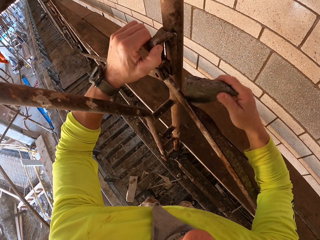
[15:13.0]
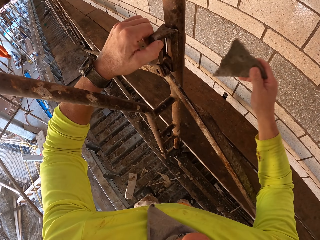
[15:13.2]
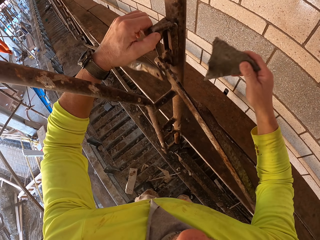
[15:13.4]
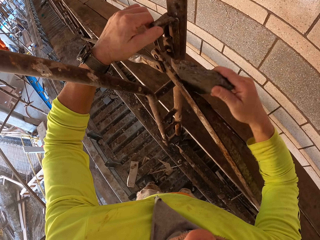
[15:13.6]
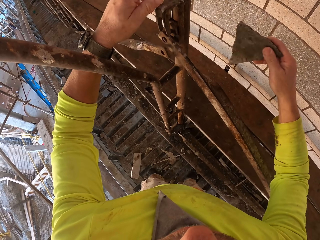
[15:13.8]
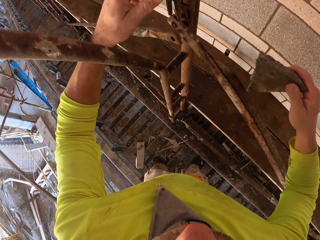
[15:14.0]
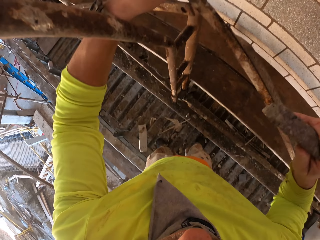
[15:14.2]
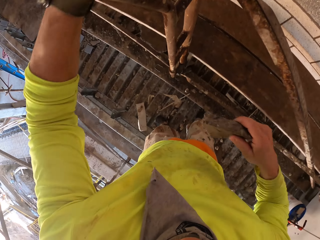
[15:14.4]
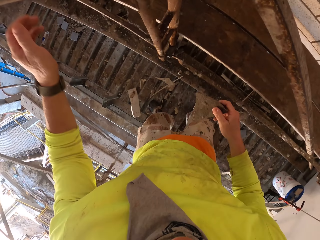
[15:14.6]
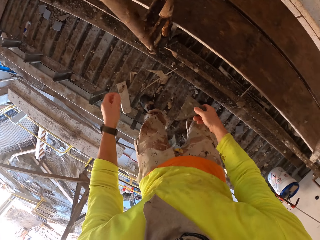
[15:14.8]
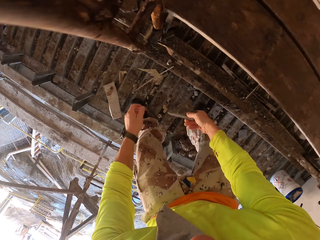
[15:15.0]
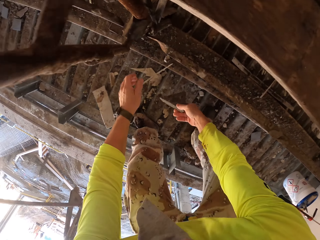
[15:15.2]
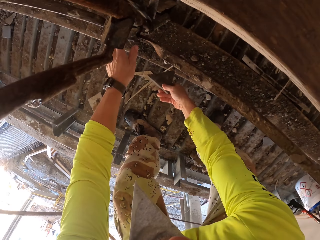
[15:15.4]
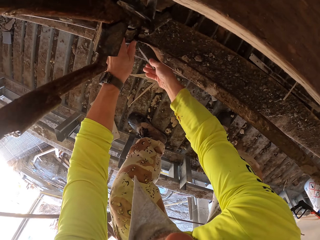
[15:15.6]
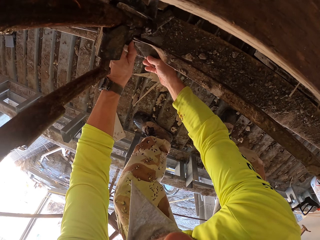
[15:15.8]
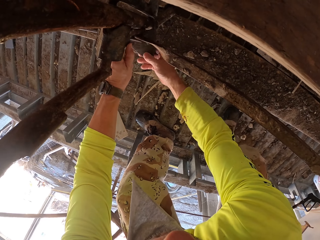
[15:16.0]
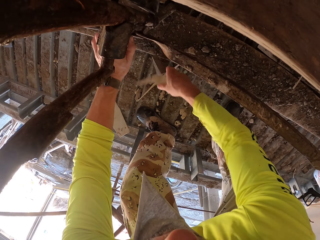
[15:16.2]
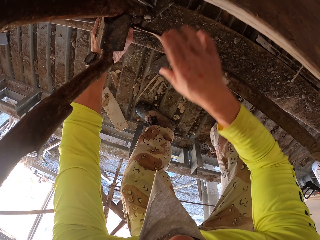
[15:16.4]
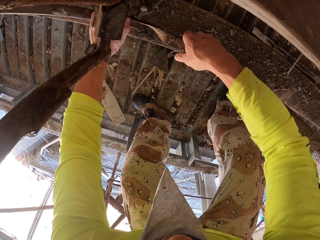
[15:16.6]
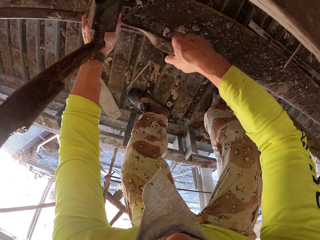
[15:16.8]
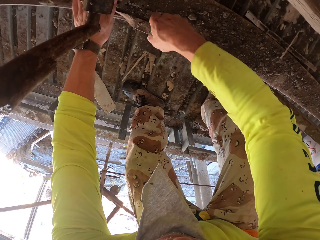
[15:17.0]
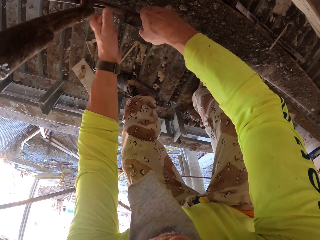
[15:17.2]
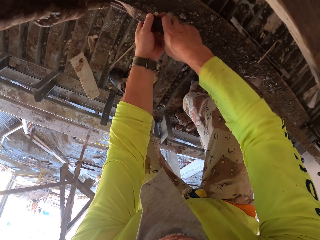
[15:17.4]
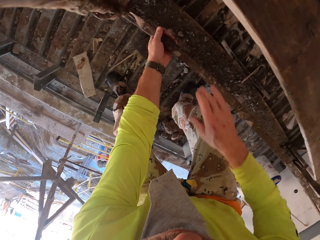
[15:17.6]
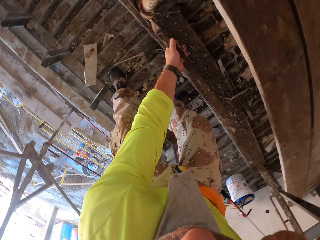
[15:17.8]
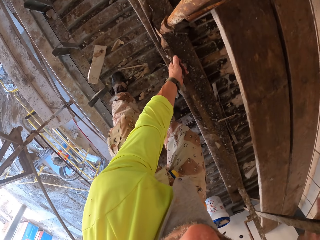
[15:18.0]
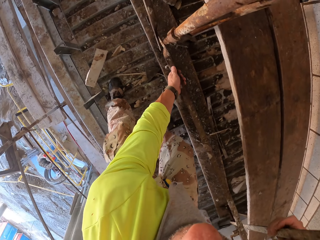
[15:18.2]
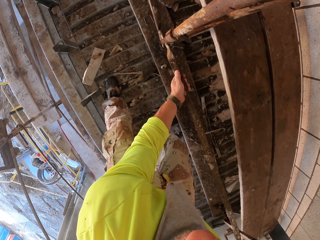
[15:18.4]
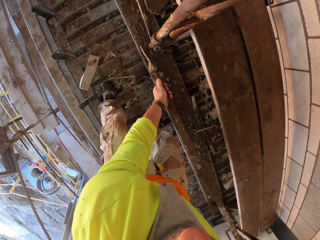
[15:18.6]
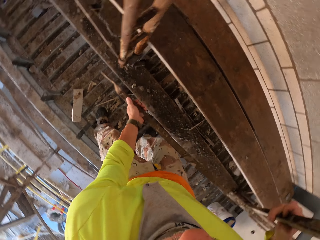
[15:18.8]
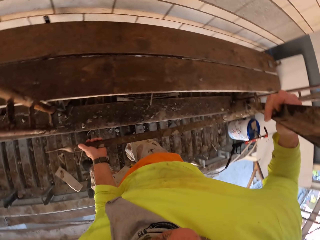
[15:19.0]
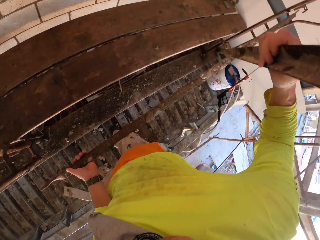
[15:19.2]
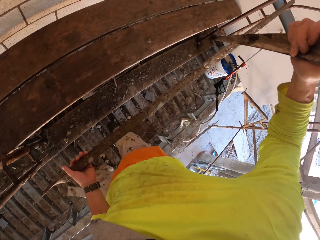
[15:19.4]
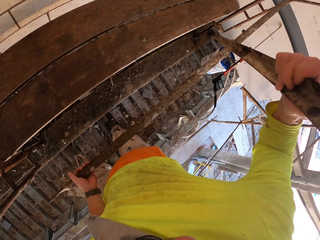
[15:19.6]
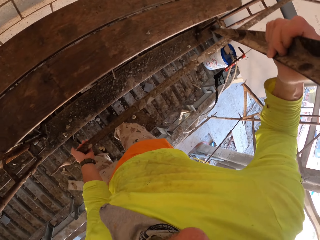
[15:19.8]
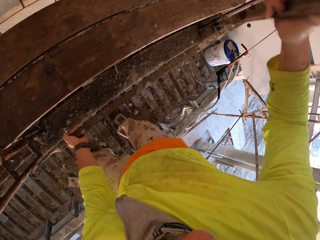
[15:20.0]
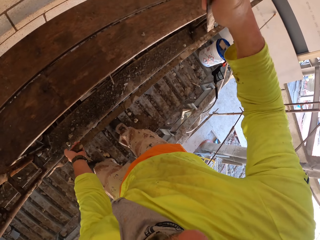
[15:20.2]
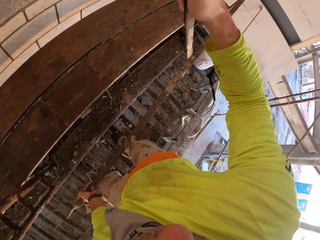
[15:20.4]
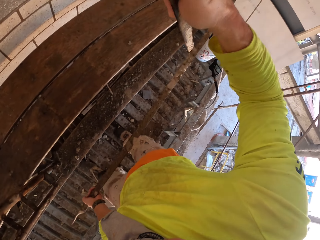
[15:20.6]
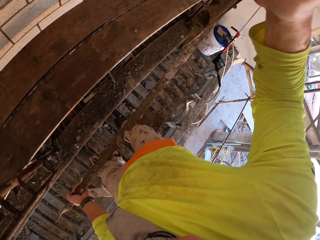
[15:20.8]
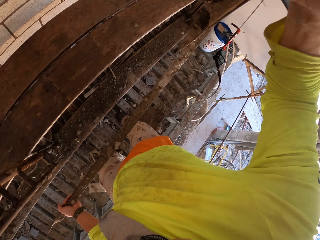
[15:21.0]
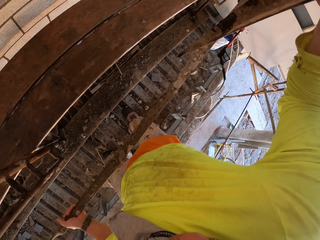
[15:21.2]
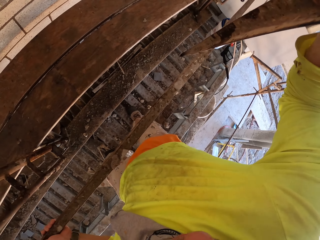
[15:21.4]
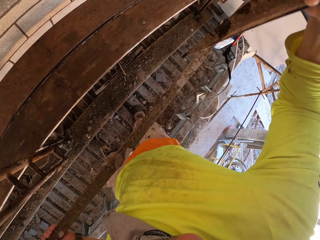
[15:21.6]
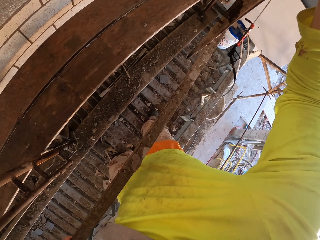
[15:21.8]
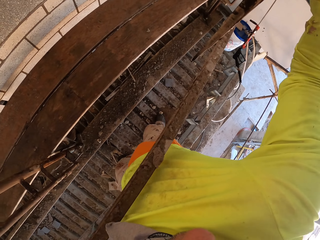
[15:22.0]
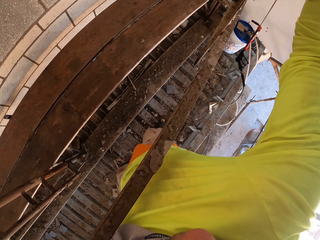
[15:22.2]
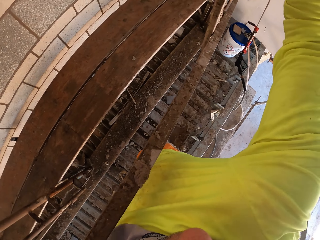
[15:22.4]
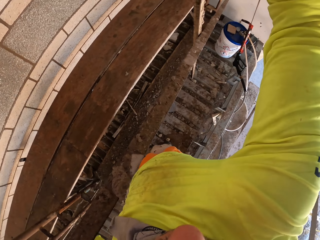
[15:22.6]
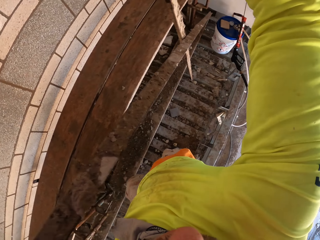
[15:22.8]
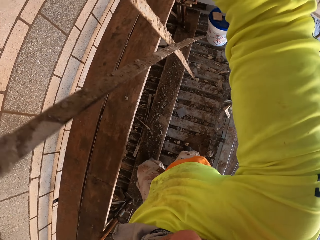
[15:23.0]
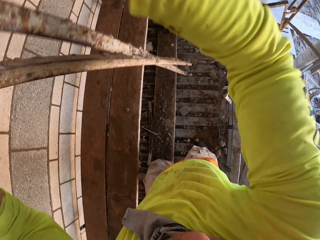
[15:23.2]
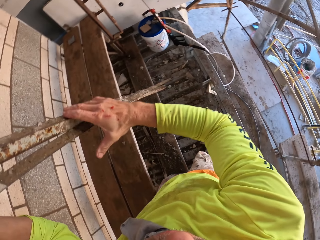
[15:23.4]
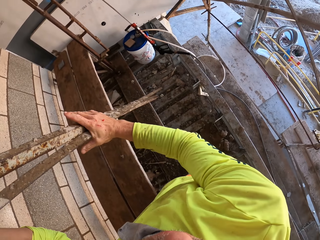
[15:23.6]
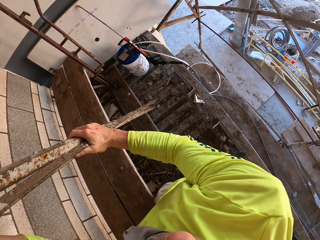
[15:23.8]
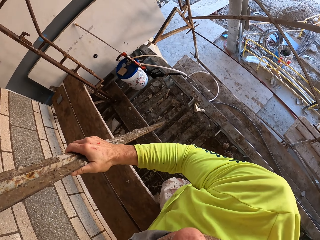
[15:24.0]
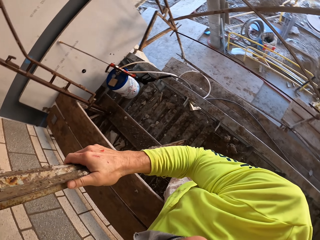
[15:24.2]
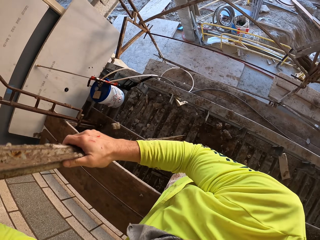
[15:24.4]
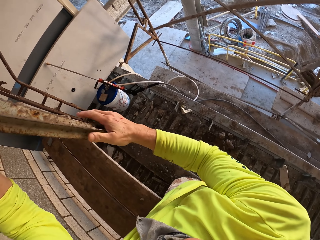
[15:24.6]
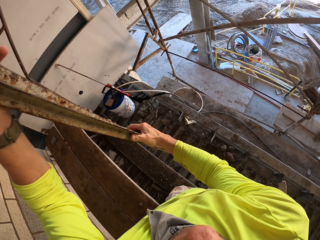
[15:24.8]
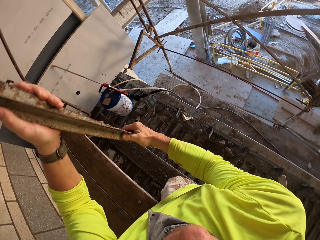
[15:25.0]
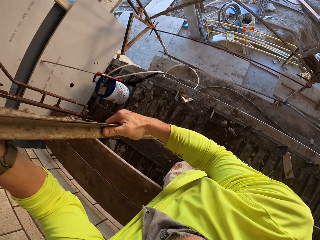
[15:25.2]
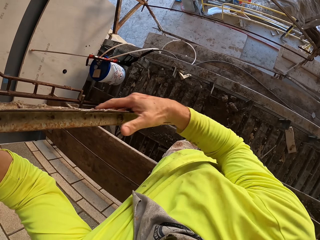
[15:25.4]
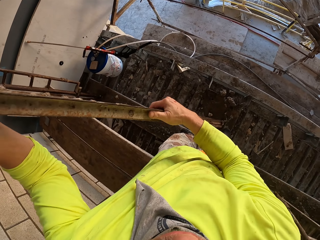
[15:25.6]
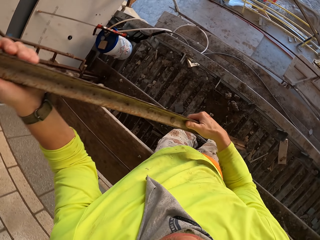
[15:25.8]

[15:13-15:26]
The camera wearer hits a metal stand with a piece of stone. They bend down. They hold the metal stand. They turn to the side. They hold the metal stand. They remove a metal bar. They turn to the side. They remove the metal stand.

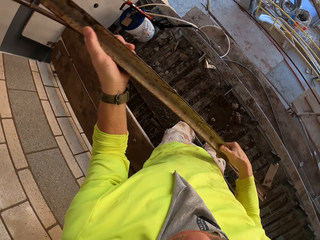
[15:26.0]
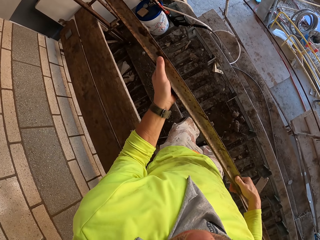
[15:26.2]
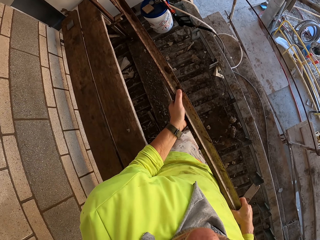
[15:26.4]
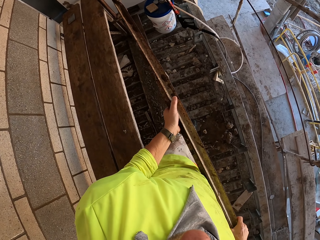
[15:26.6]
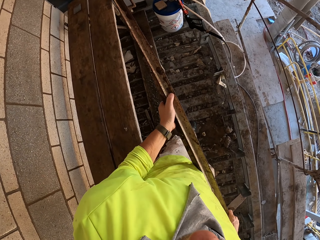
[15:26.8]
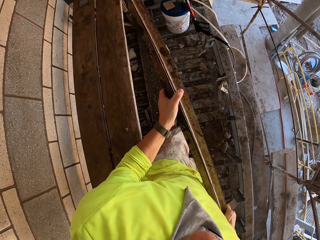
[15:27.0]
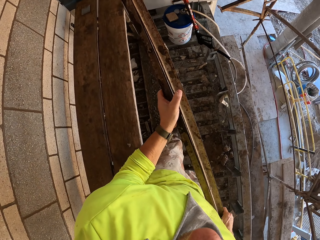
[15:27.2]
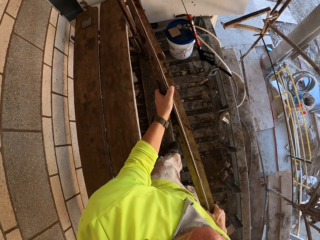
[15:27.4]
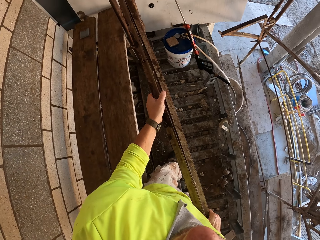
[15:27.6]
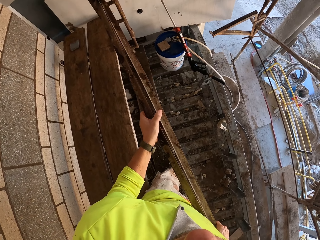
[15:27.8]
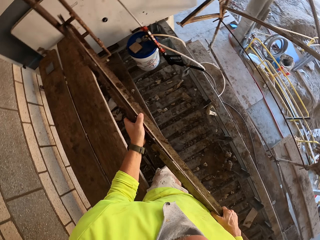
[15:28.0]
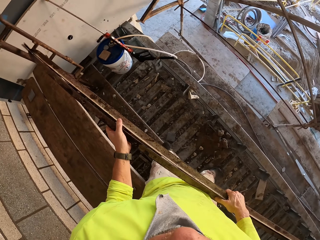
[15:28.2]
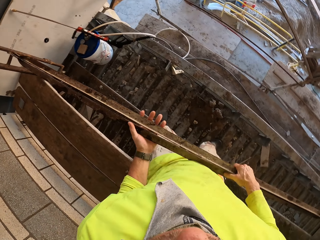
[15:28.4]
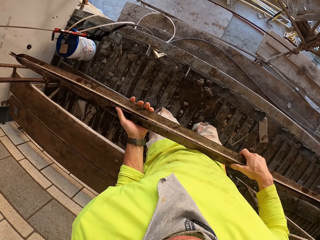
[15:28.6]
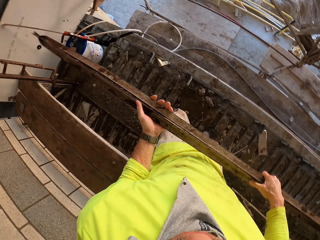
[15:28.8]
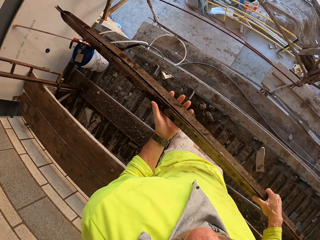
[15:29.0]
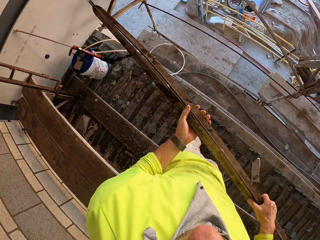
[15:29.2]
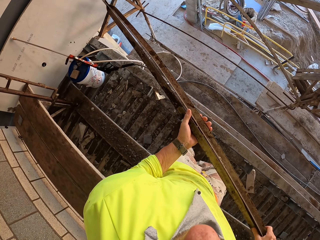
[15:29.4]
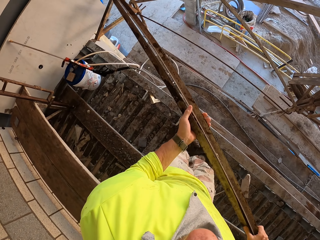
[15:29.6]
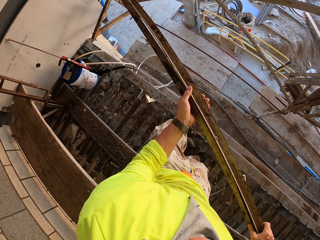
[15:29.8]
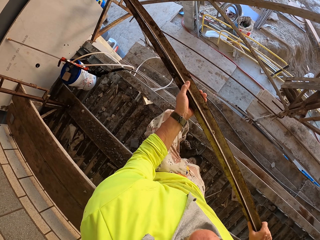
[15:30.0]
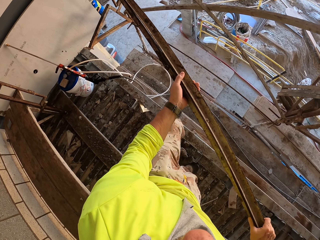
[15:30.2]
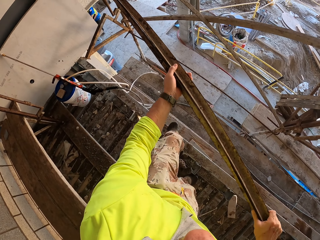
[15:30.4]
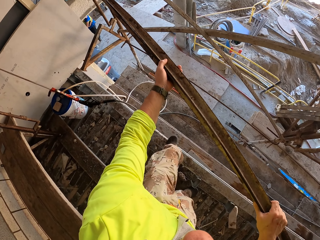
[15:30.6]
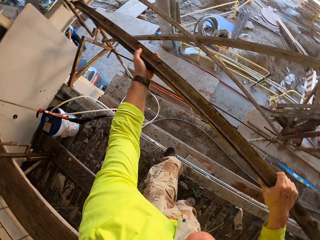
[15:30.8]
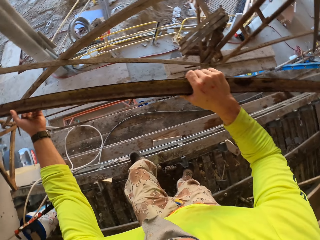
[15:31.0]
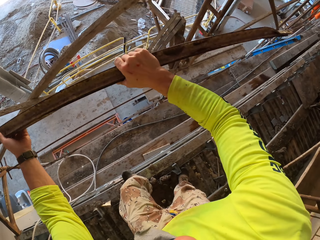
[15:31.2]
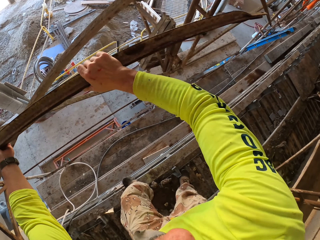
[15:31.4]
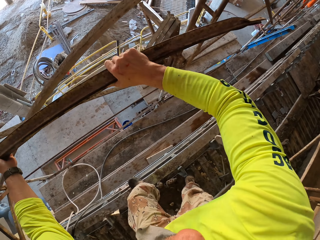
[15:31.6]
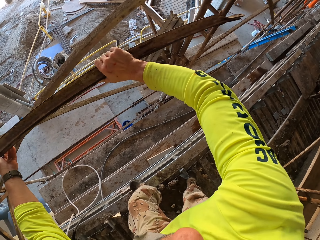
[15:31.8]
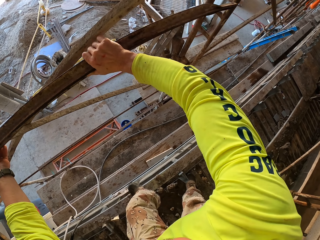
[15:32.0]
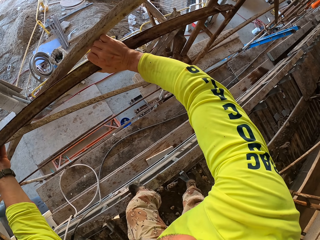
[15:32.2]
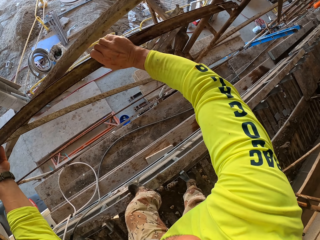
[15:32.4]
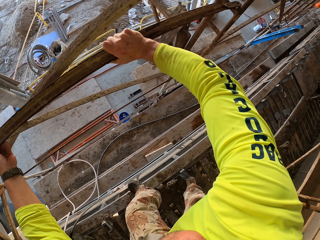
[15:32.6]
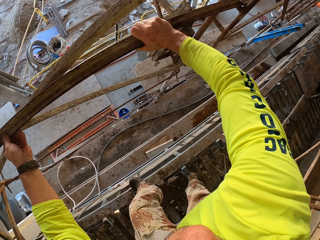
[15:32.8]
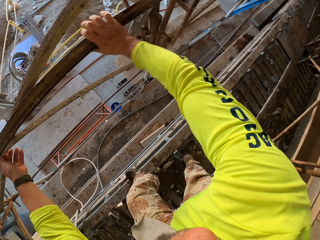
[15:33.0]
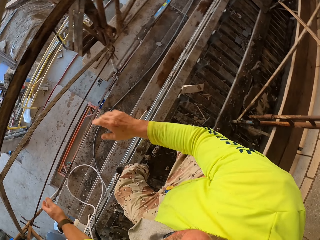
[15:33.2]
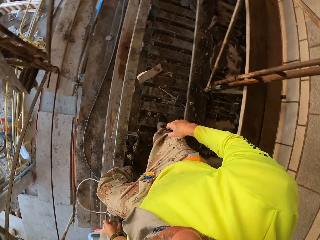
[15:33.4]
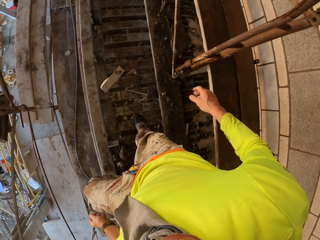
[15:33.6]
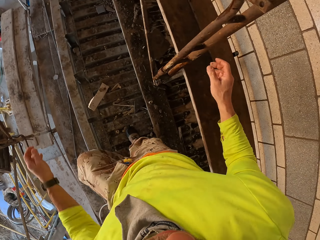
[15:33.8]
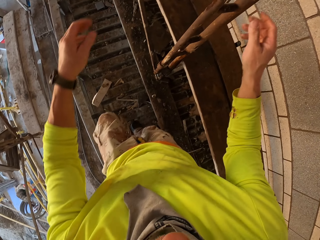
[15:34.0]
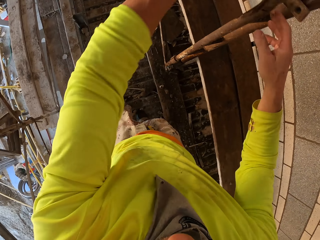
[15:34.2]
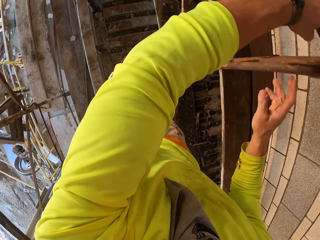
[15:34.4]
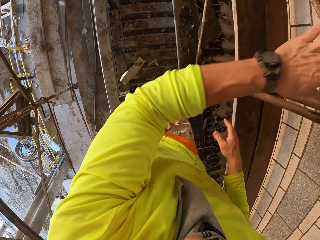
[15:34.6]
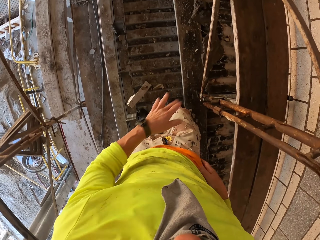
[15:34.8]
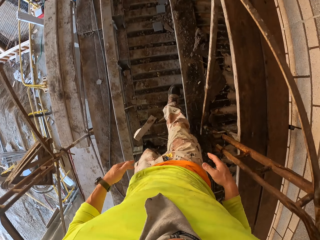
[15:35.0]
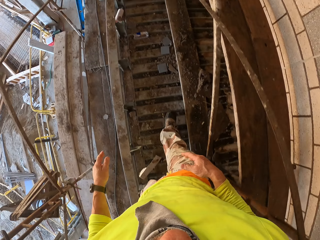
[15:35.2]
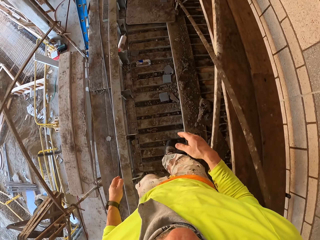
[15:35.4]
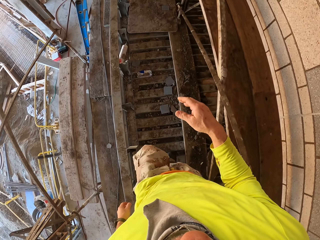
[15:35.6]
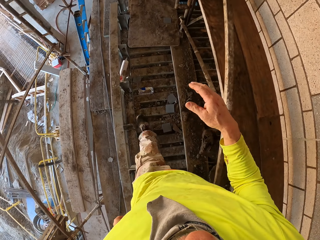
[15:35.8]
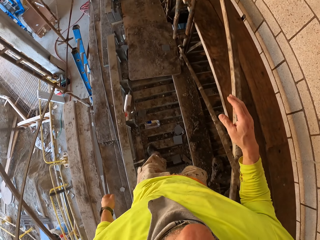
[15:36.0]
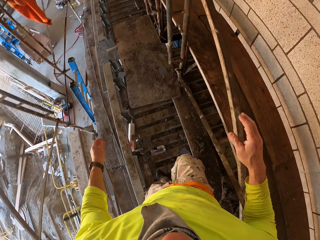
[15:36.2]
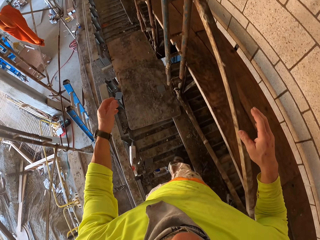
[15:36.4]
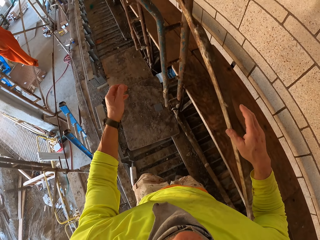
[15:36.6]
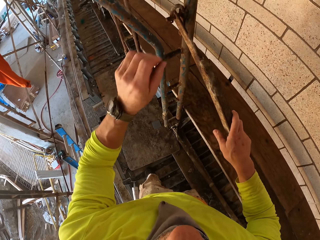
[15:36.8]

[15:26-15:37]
The camera wearer lifts the metal bar and walks. They turn to the side. They hold a metal stand. They place the metal bar on a shelf. They turn around. They turn to the side. They hold the metal stand. They walk around.
